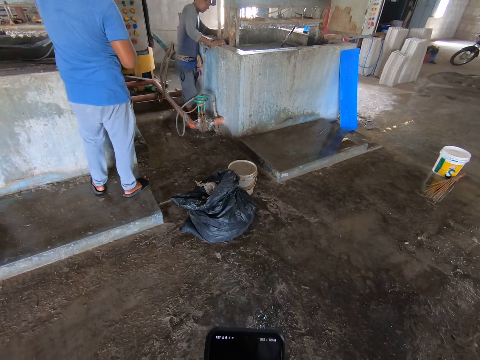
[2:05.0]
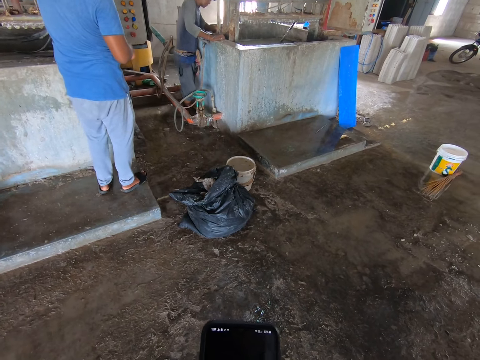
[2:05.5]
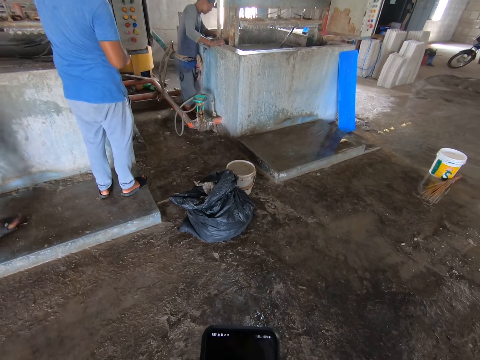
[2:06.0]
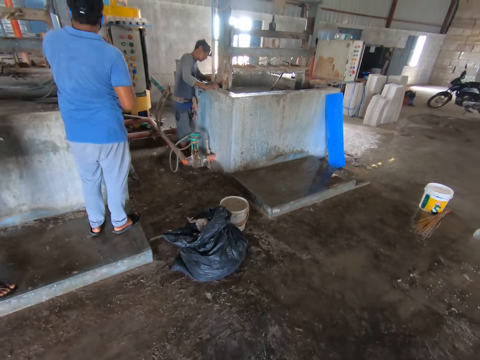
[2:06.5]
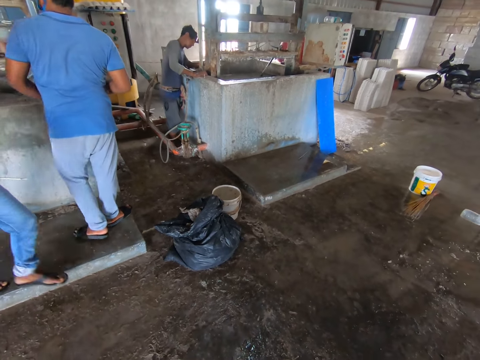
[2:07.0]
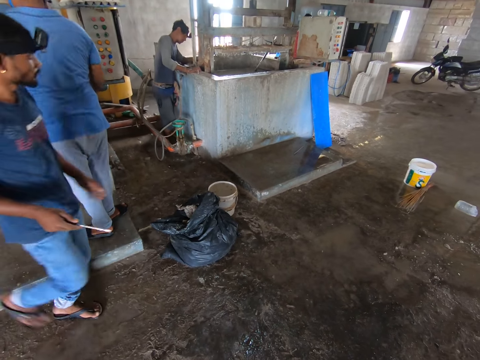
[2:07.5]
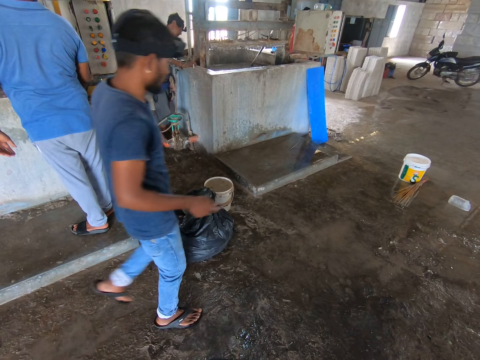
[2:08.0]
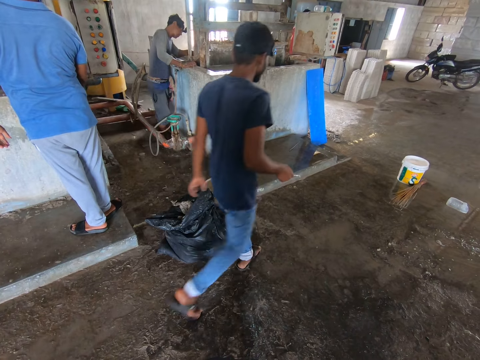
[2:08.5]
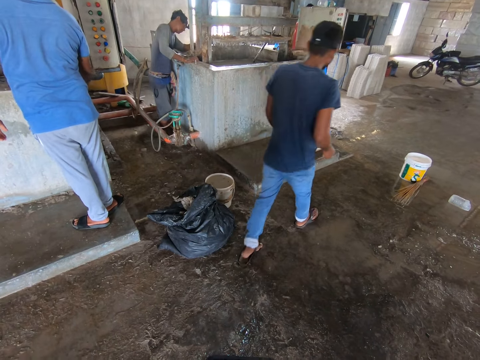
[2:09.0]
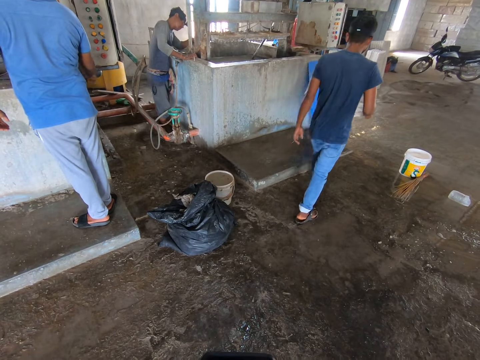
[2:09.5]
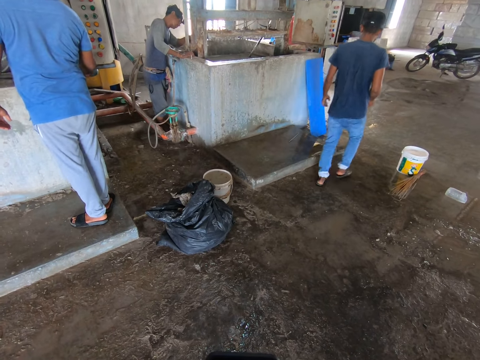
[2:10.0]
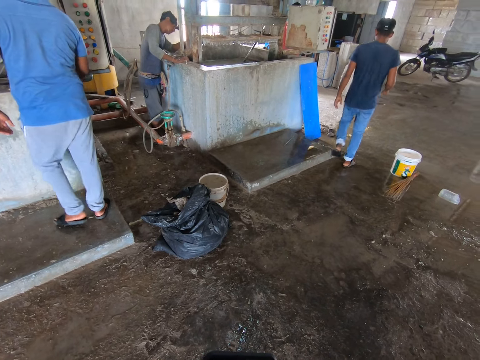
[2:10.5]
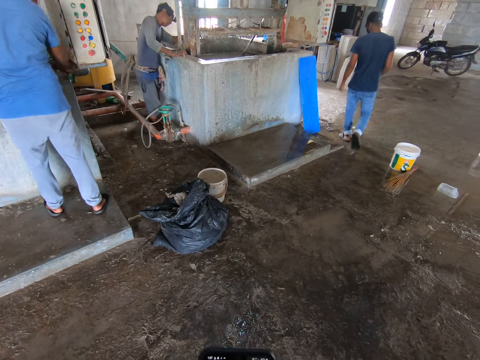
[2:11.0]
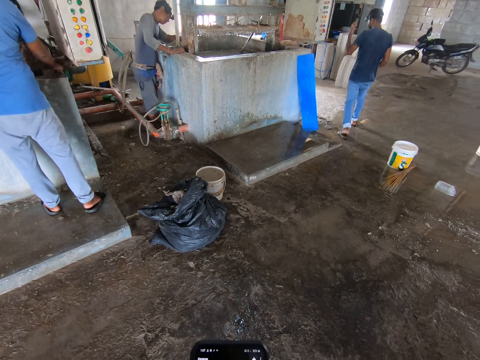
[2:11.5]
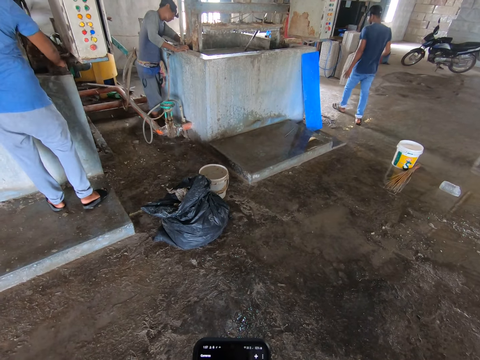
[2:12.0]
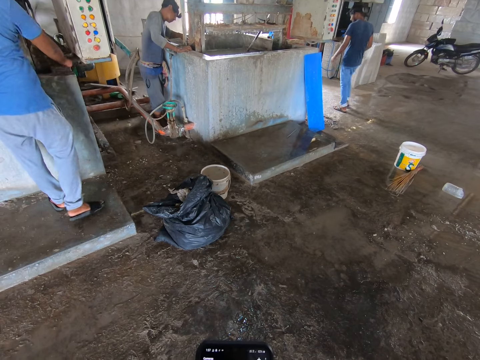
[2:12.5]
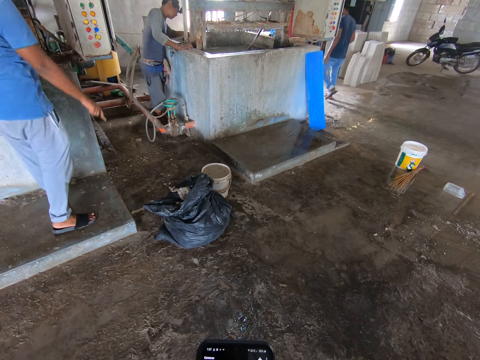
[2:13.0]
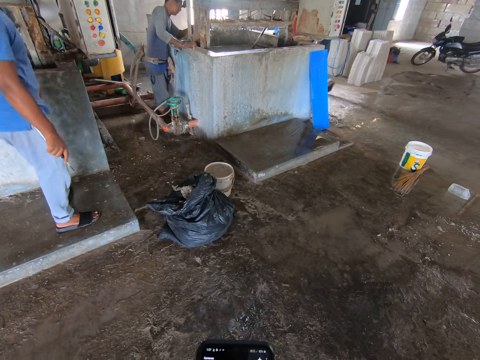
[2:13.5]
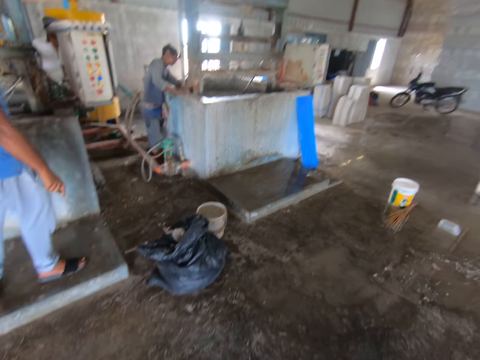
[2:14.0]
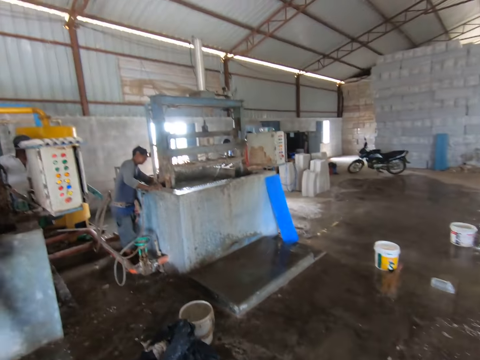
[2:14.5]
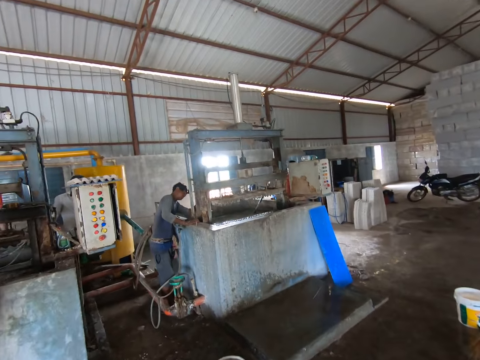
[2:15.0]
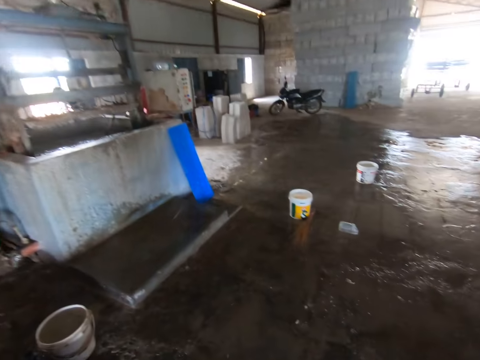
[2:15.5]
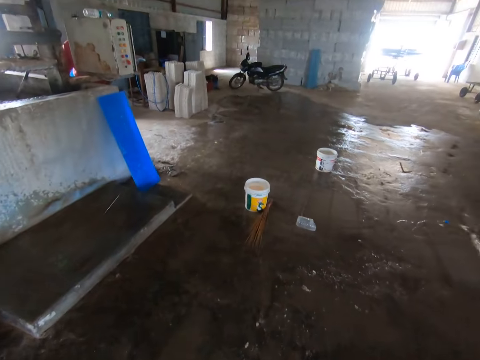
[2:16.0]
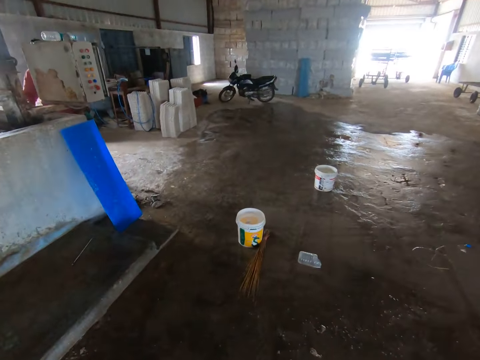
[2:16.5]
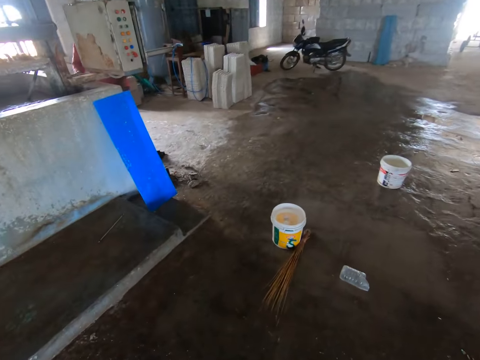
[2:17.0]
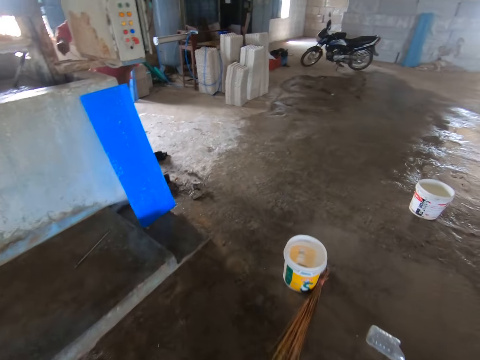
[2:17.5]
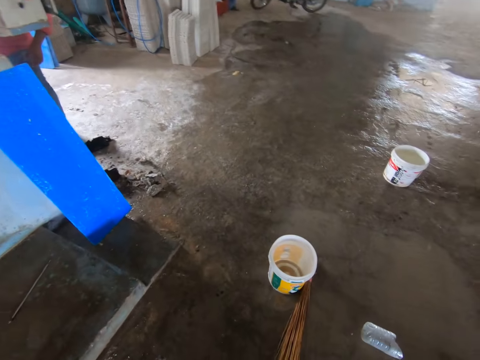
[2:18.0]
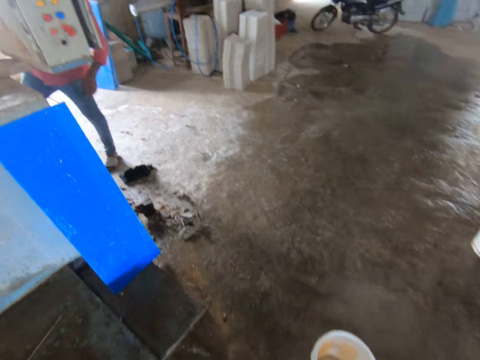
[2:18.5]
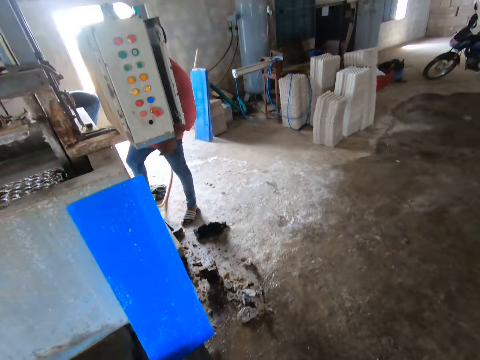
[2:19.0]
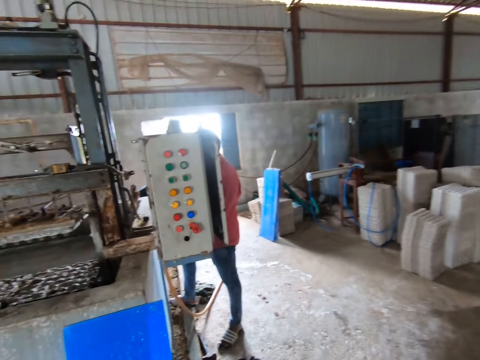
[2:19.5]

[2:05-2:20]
The camera wearer walks around.

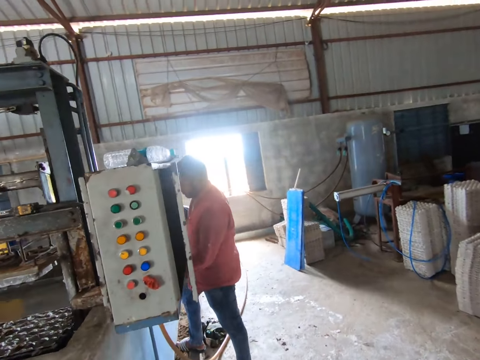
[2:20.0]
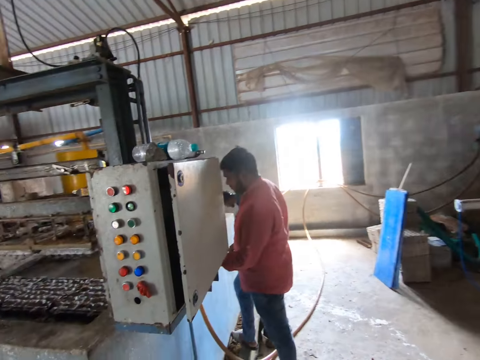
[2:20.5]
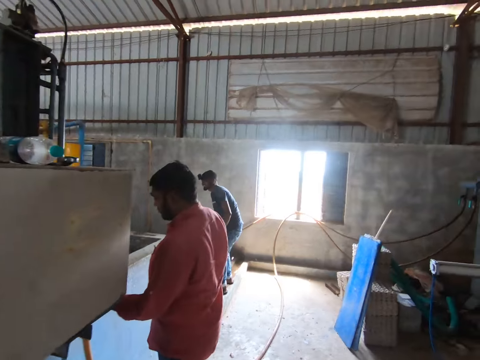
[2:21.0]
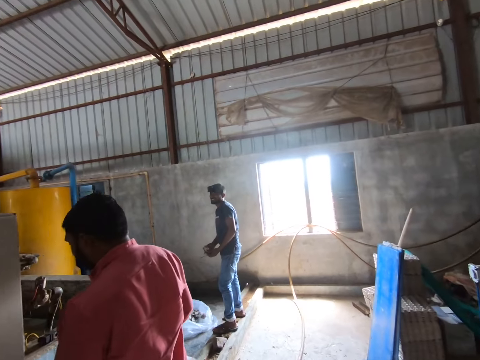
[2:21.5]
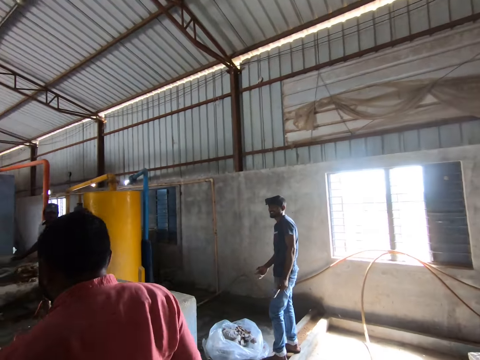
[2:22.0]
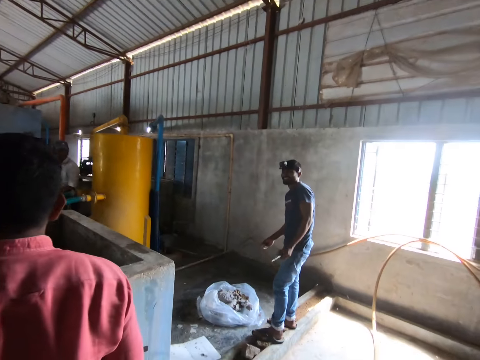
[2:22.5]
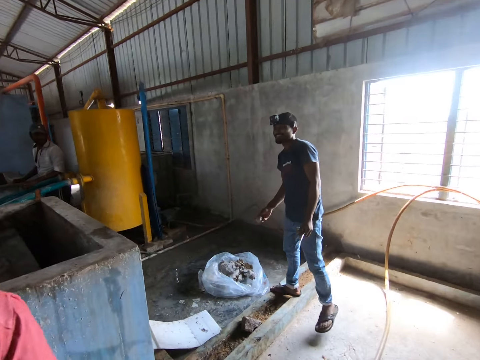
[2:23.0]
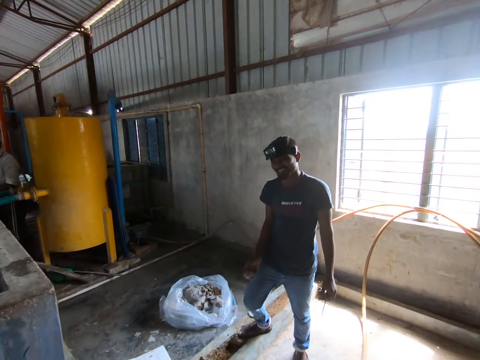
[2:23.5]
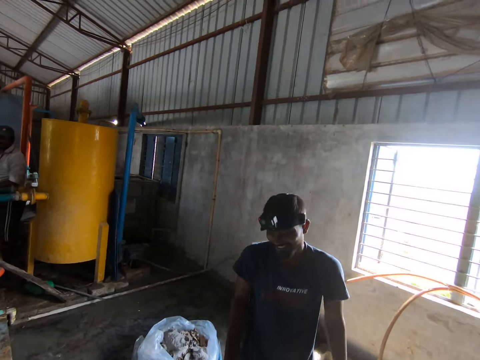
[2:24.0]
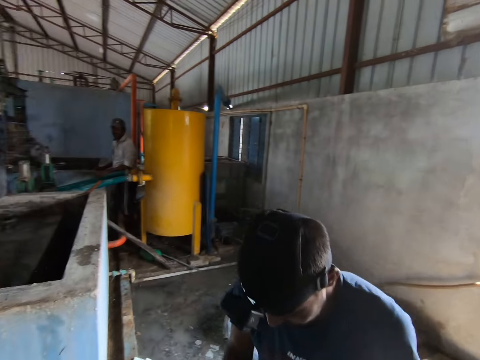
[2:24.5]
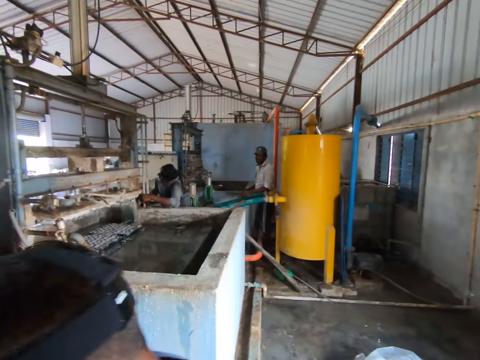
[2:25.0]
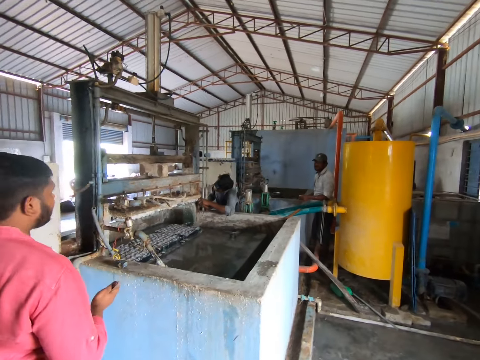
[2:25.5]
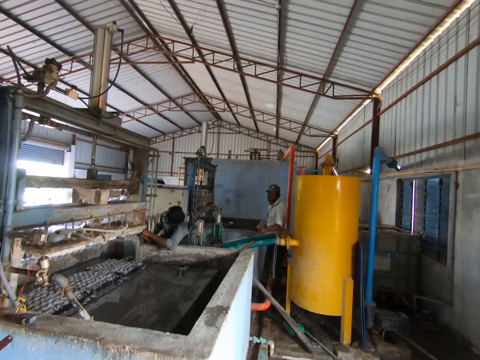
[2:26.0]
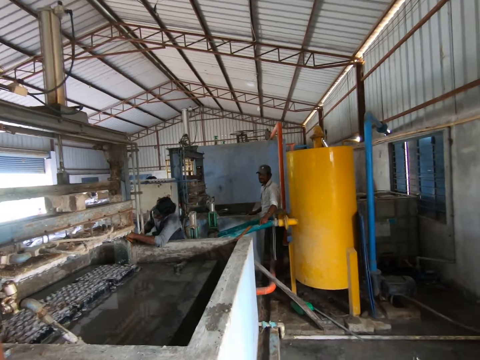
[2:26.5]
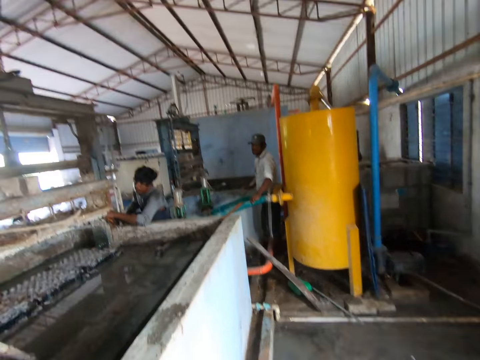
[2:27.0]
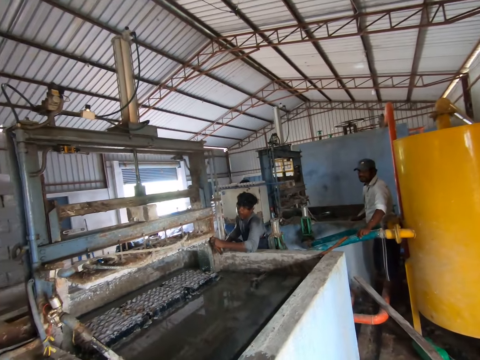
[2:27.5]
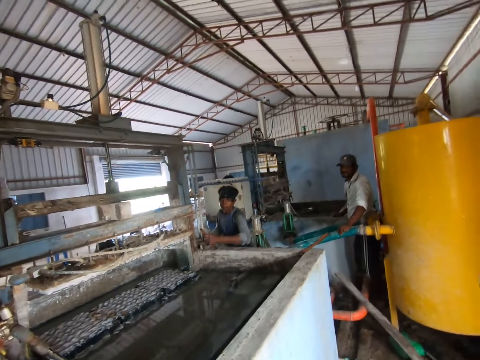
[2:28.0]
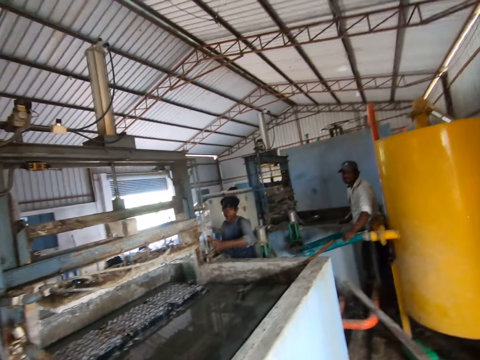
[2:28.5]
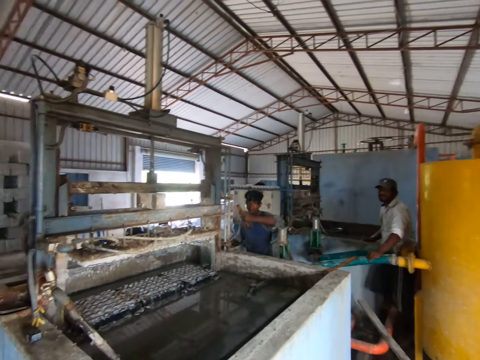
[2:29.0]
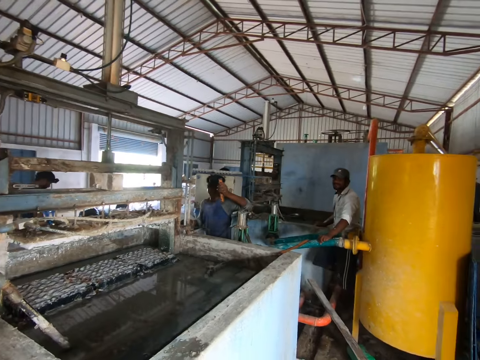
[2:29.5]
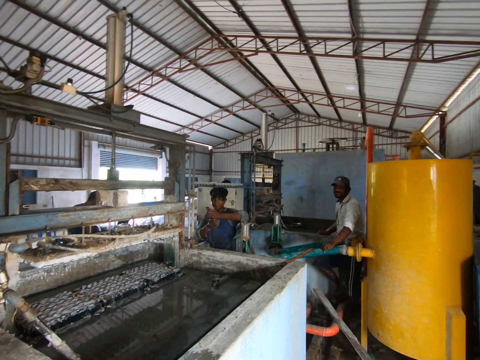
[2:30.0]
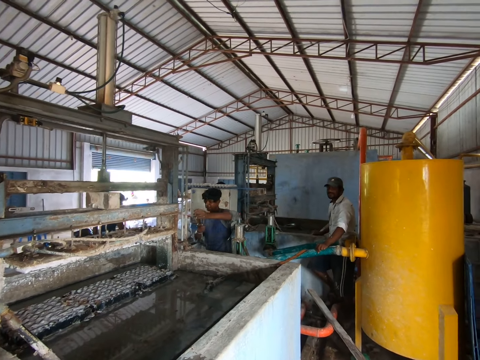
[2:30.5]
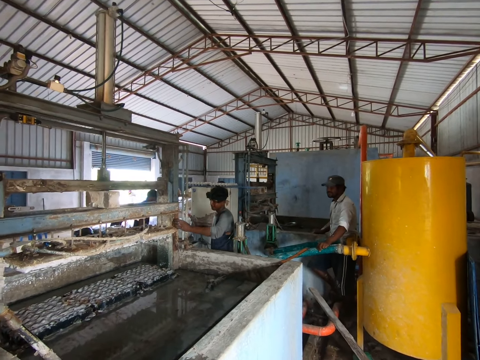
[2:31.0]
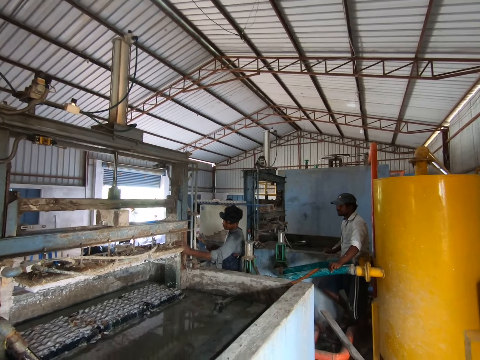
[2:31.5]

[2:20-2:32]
The camera wearer stops.
